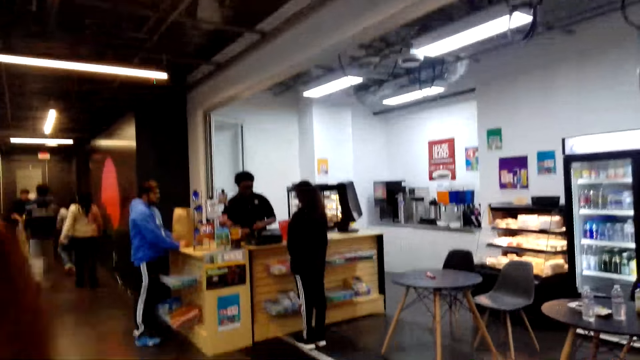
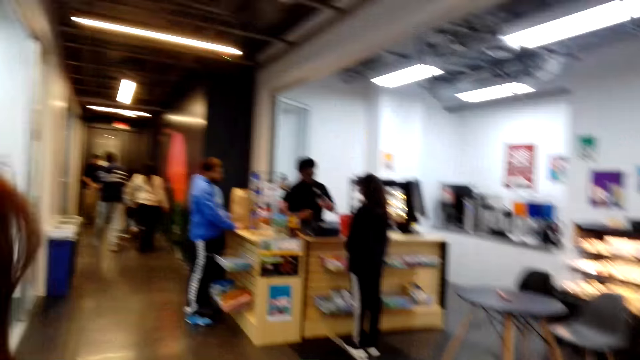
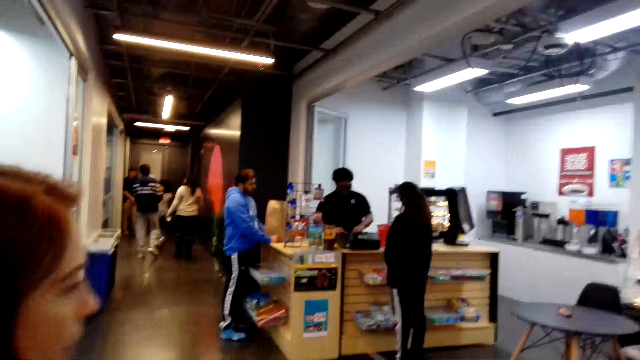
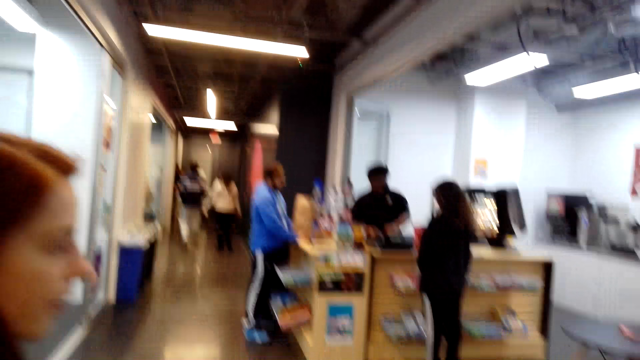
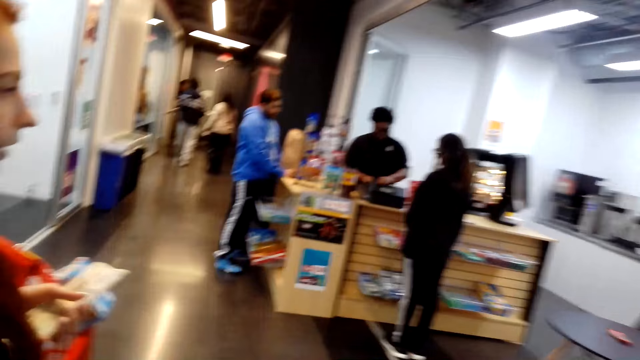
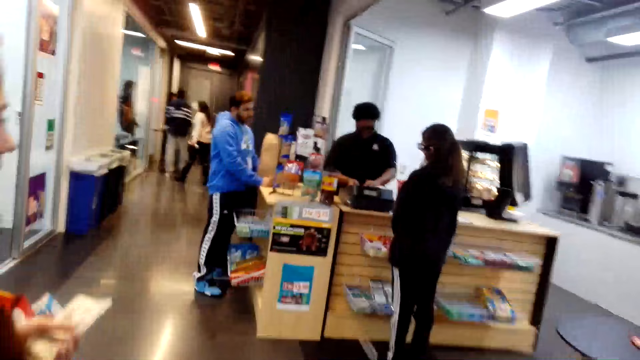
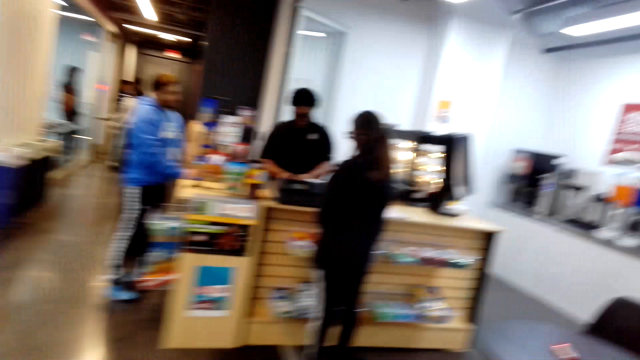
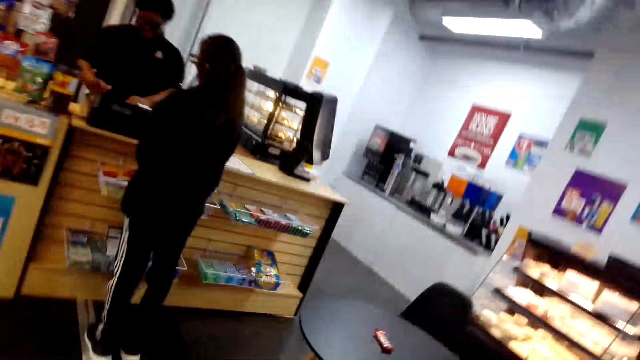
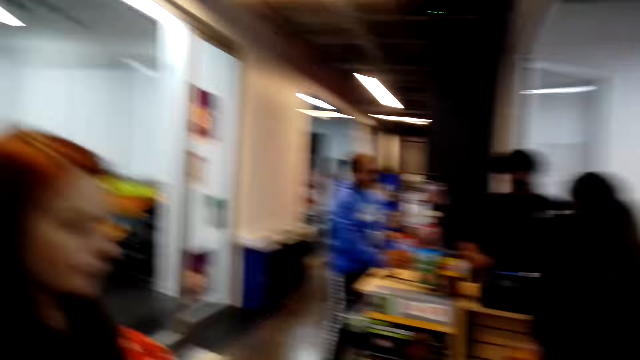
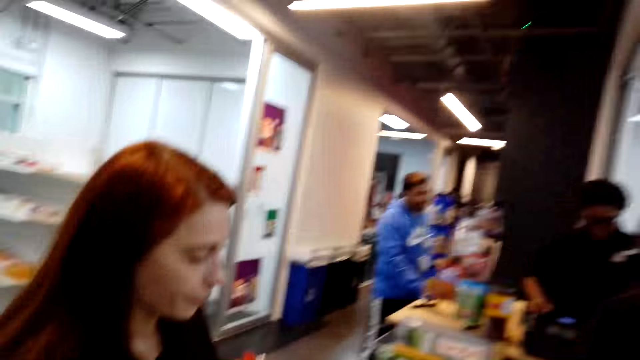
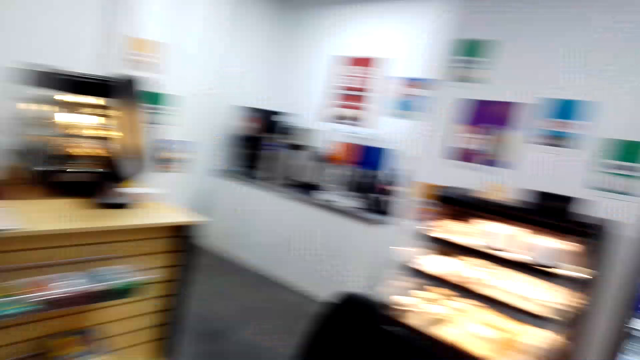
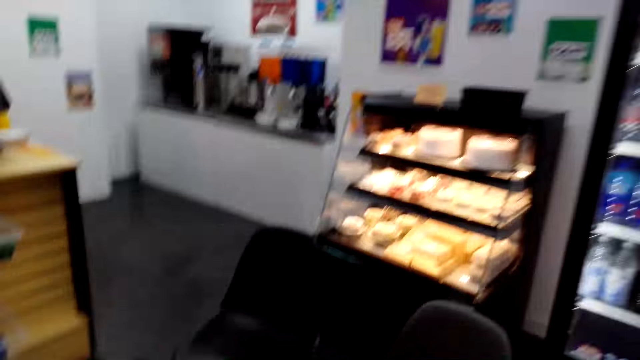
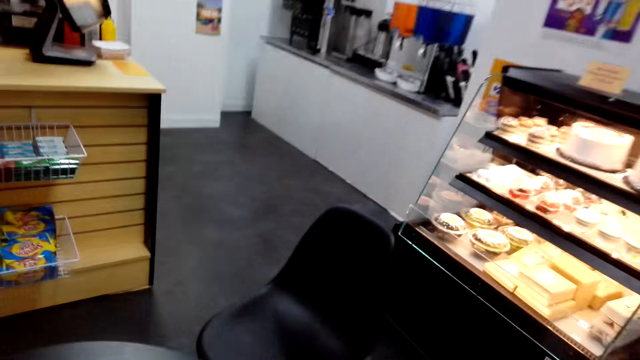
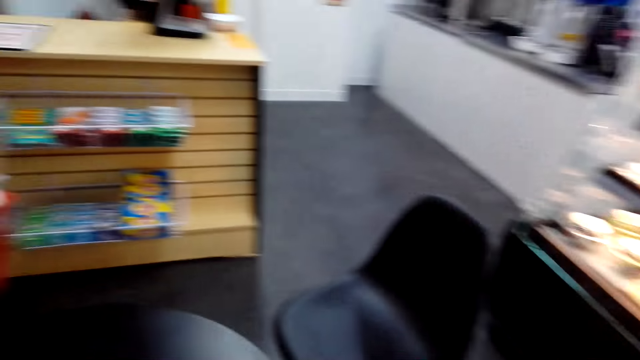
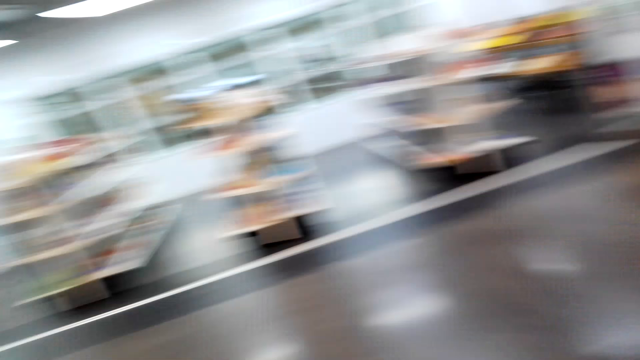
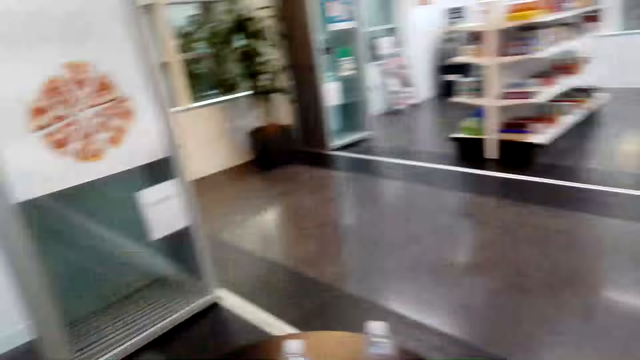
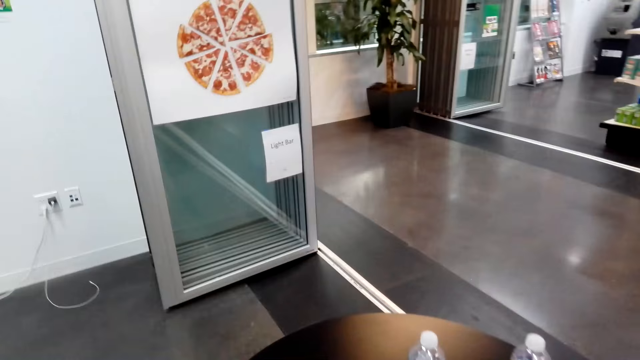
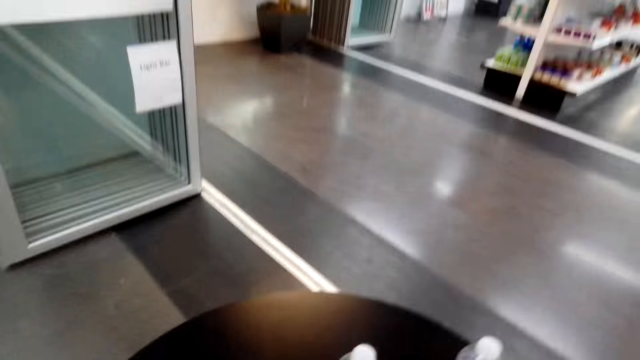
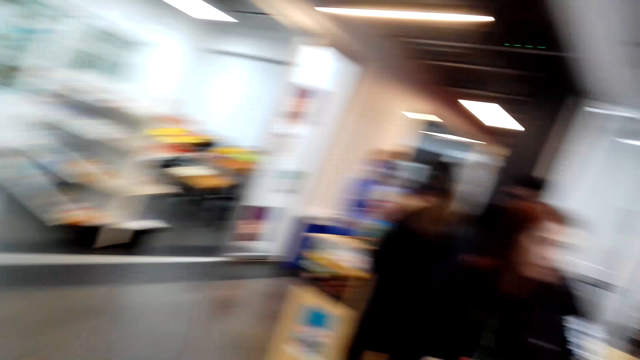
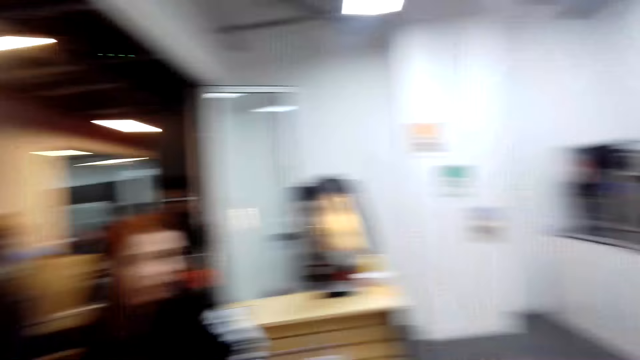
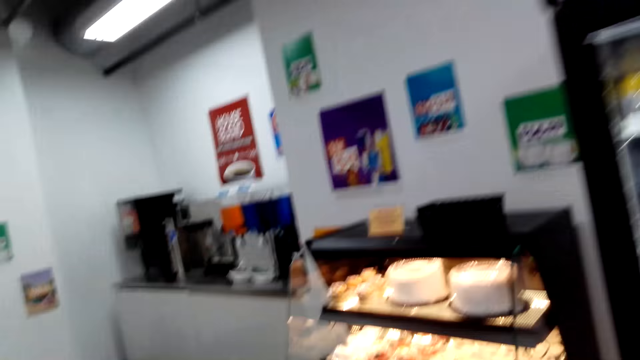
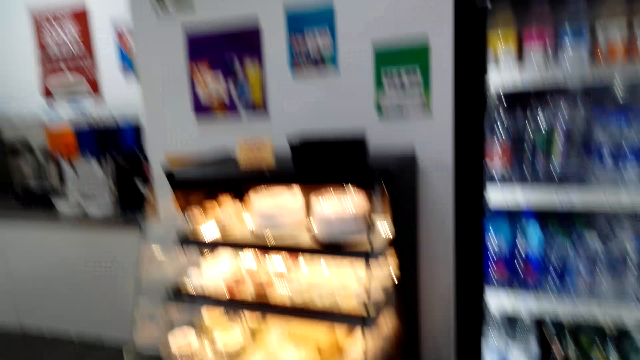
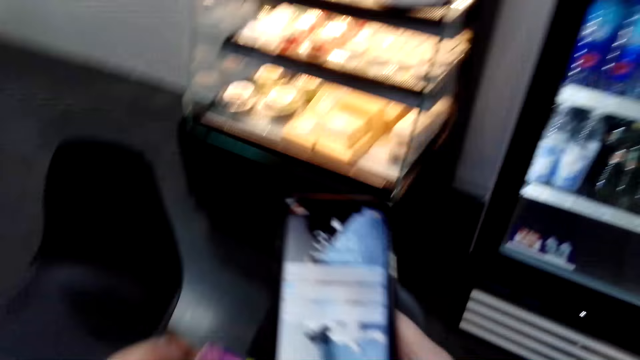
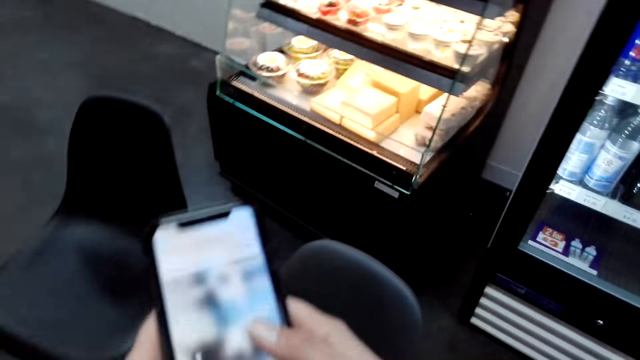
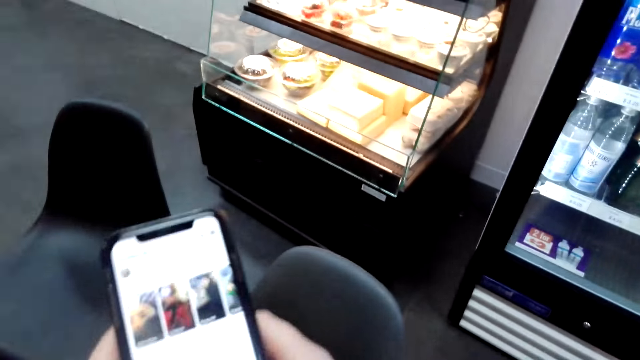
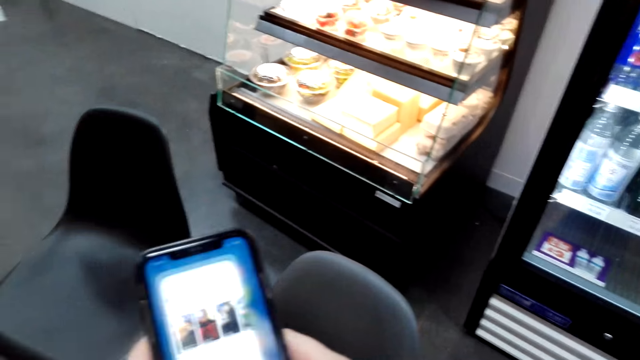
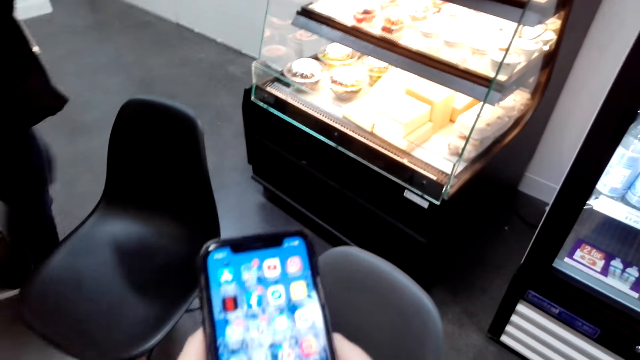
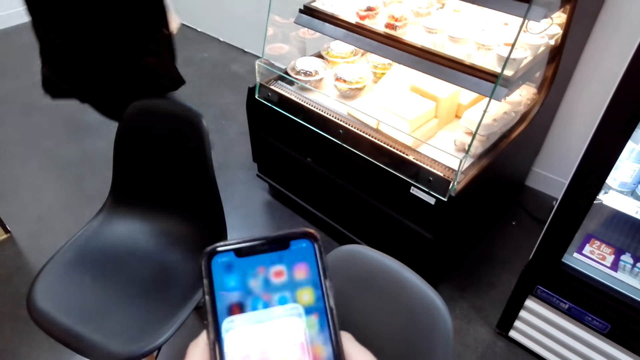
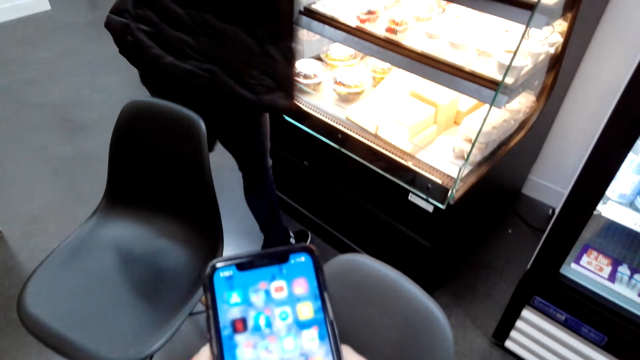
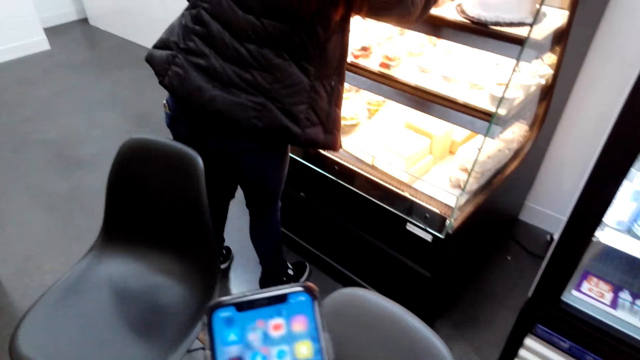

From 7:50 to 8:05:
The camera wearer talks with a lady. The lady looks at the pancake. The camera wearer looks around. They hold the phone. They scroll the phone.

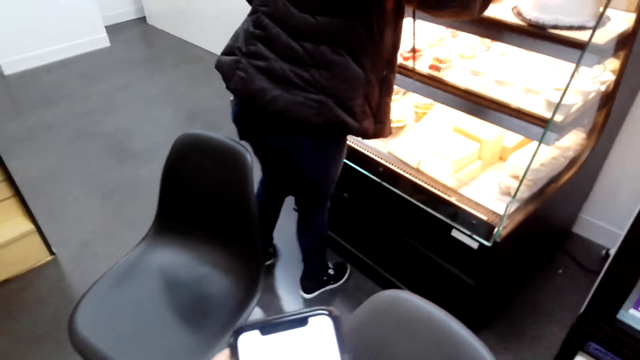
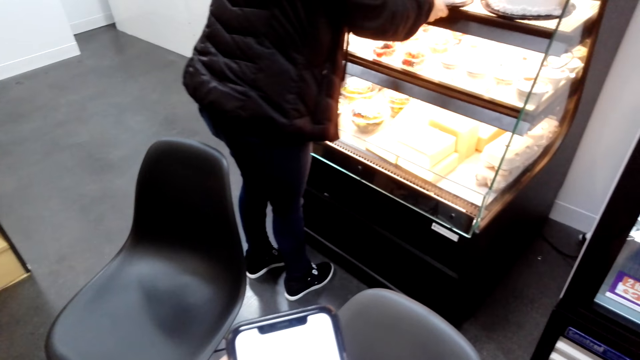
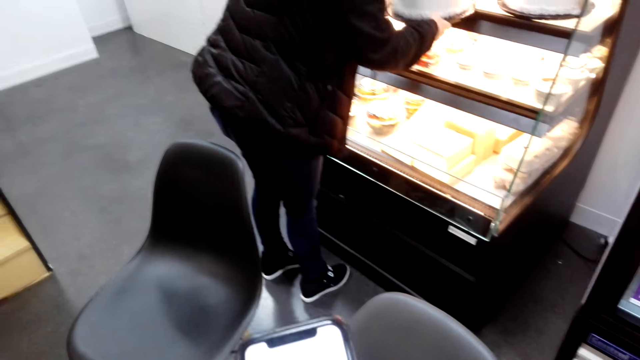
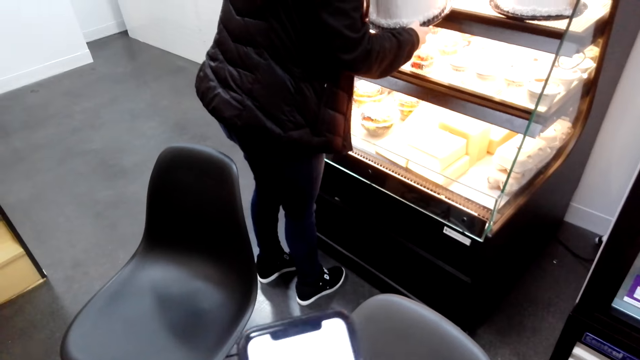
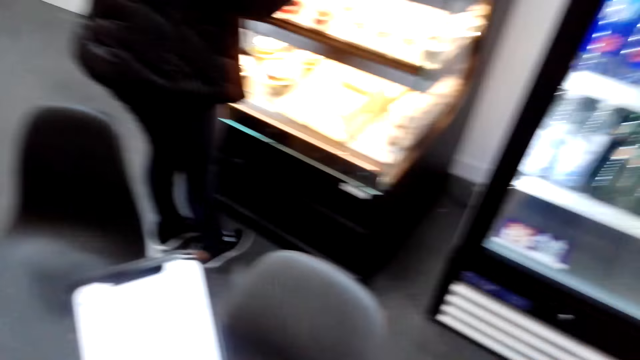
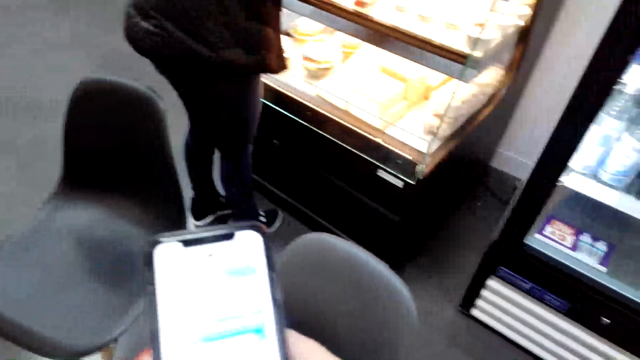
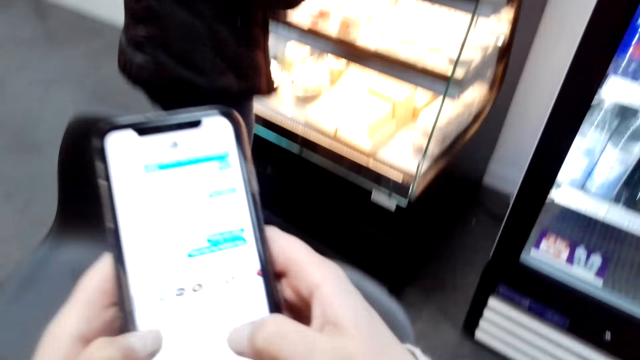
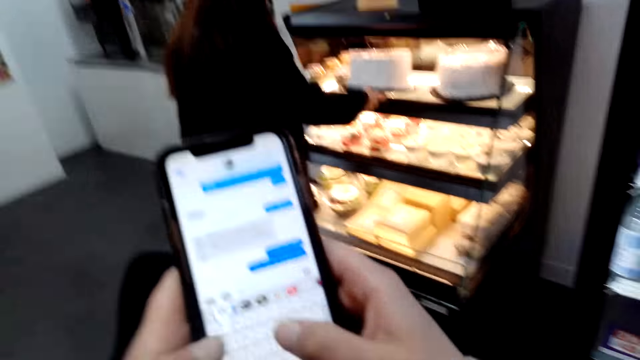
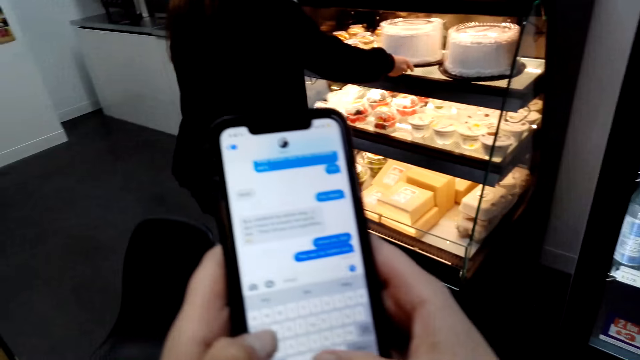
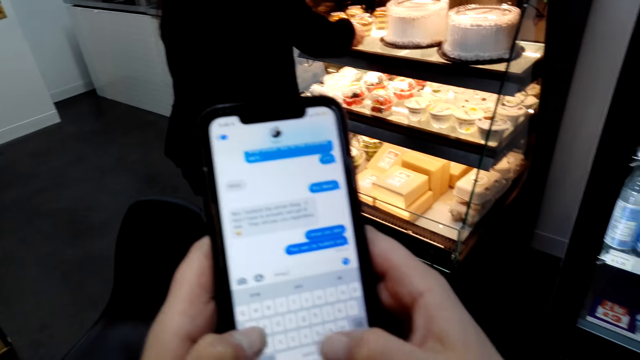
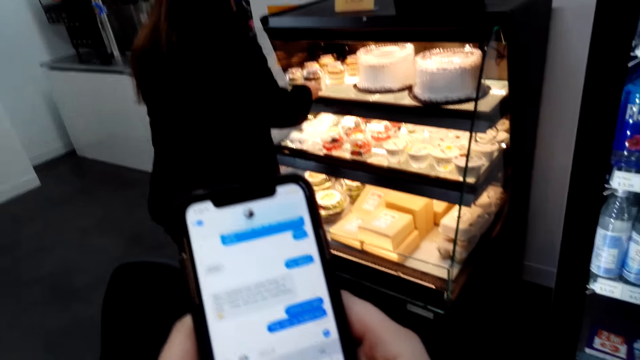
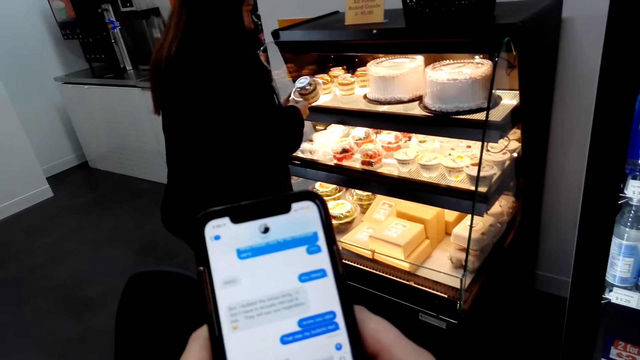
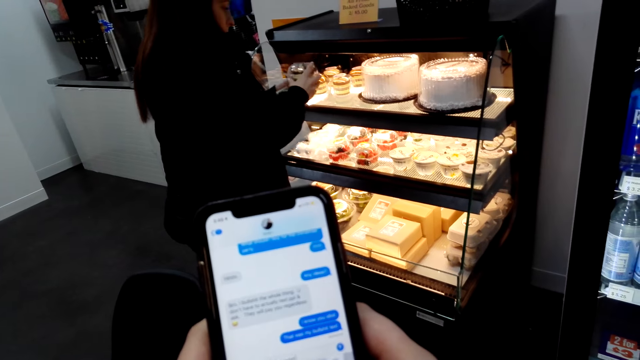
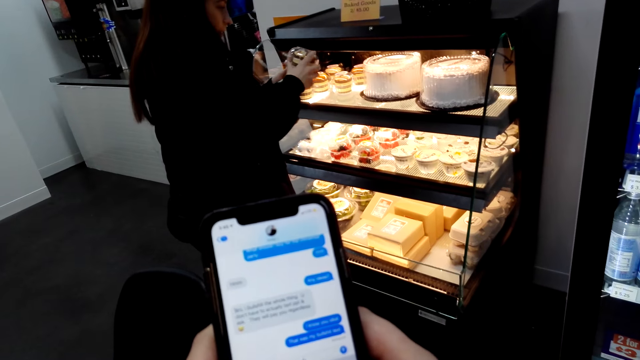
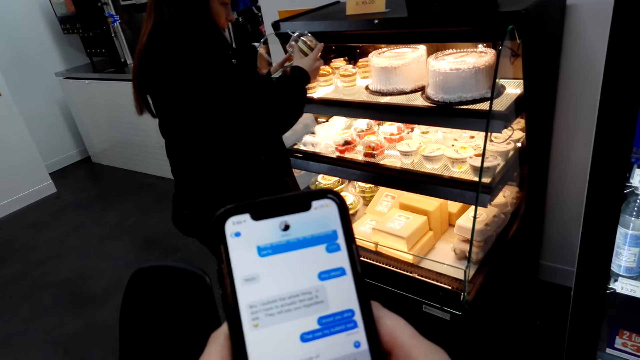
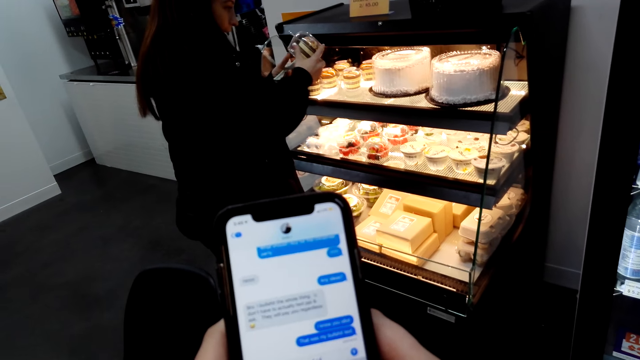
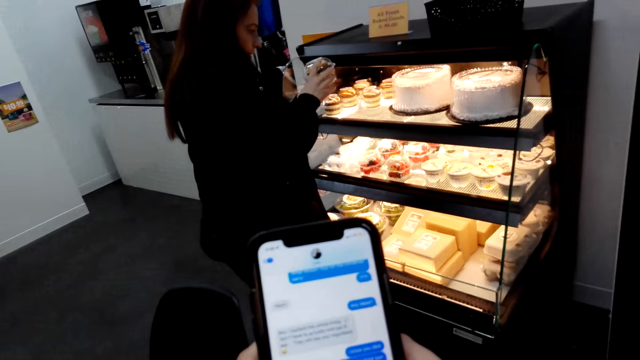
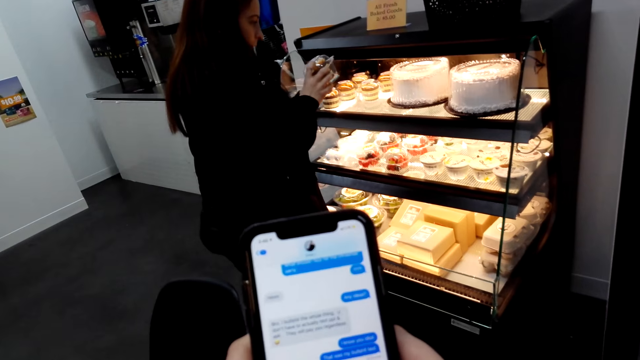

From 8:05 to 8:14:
A lady picks up a cake from the freezer. The lady holds the freezer. The camera wearer types on the phone. The lady moves the cake. The lady holds the cake. The lady picks up ice cream from the freezer. The camera wearer operates the phone. They type on the phone.
